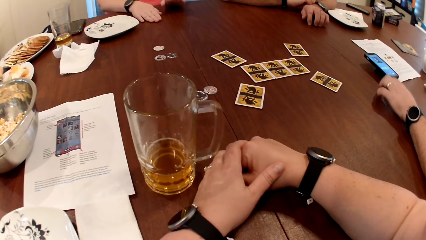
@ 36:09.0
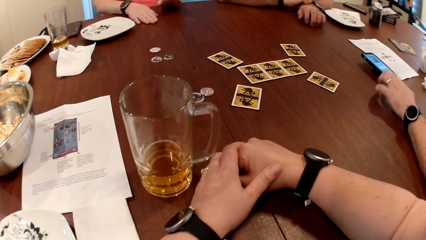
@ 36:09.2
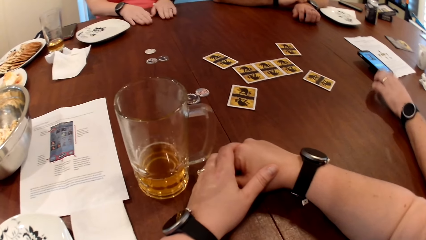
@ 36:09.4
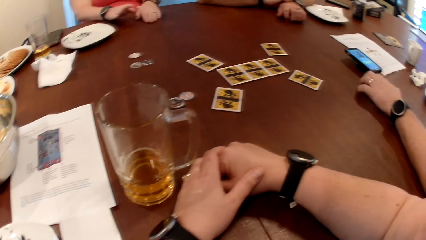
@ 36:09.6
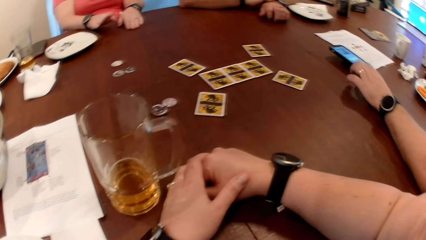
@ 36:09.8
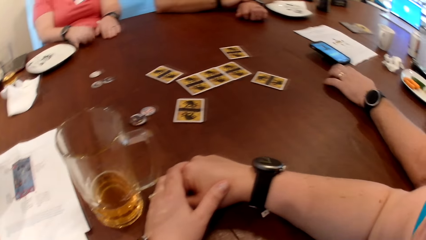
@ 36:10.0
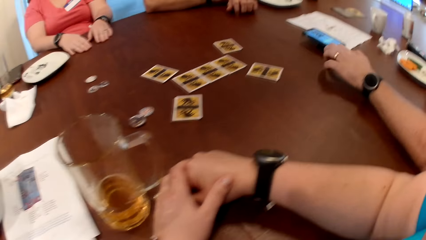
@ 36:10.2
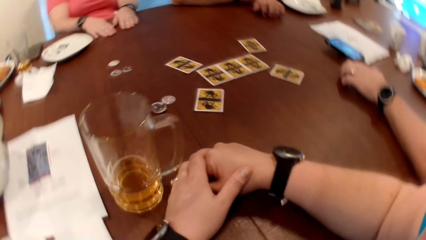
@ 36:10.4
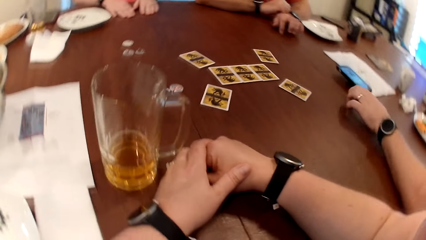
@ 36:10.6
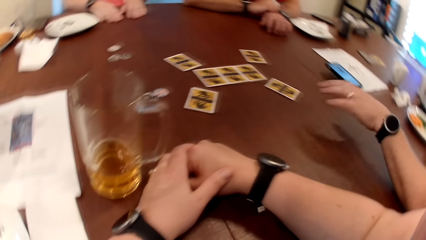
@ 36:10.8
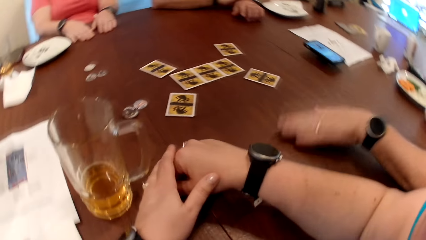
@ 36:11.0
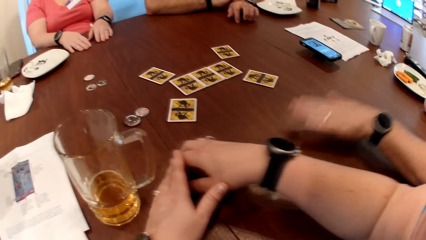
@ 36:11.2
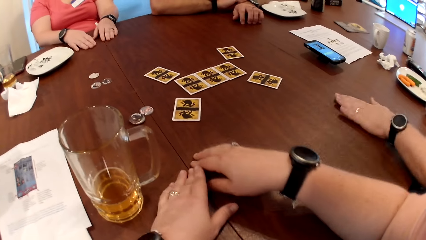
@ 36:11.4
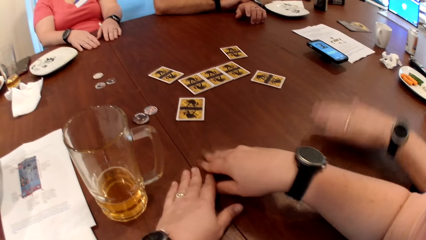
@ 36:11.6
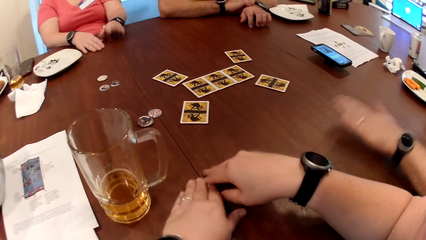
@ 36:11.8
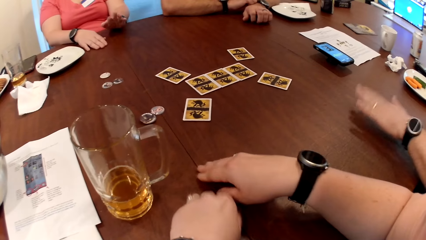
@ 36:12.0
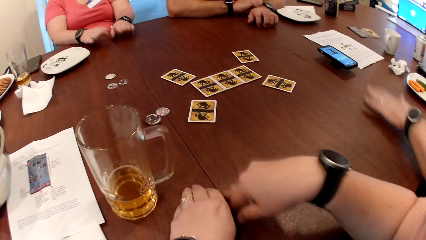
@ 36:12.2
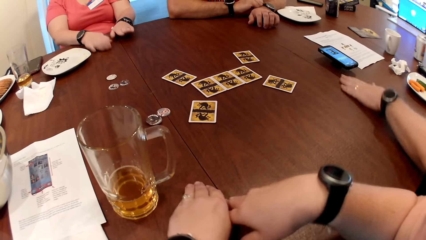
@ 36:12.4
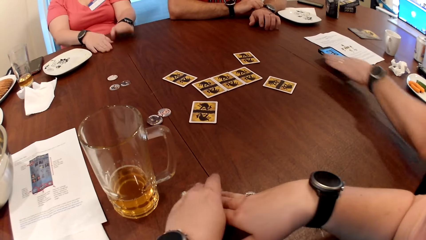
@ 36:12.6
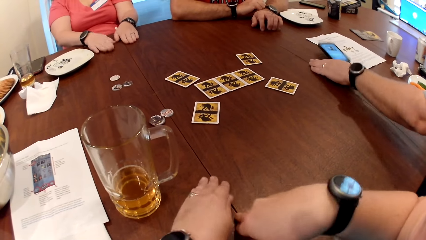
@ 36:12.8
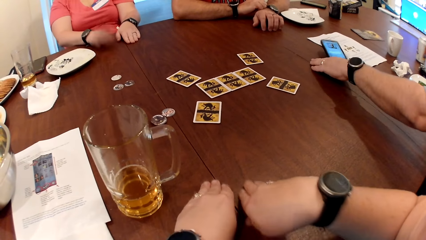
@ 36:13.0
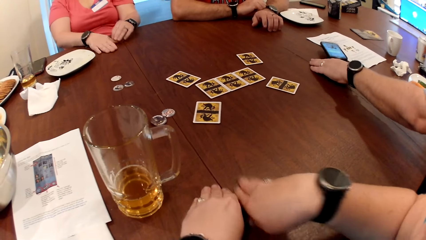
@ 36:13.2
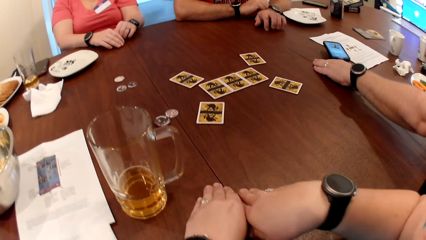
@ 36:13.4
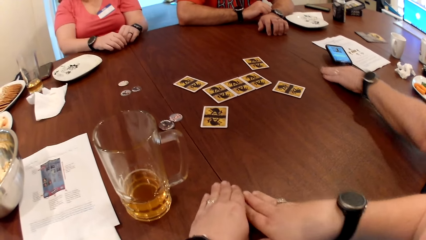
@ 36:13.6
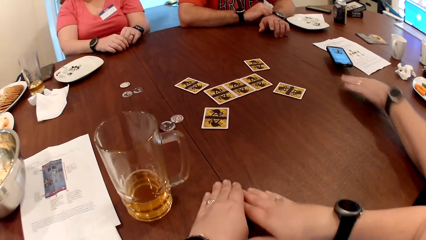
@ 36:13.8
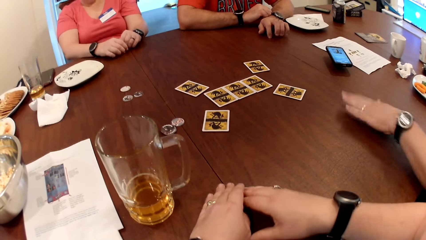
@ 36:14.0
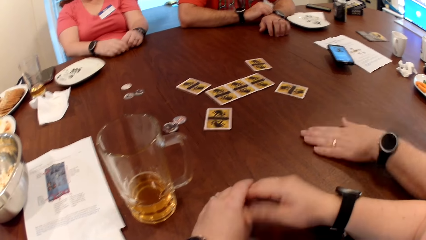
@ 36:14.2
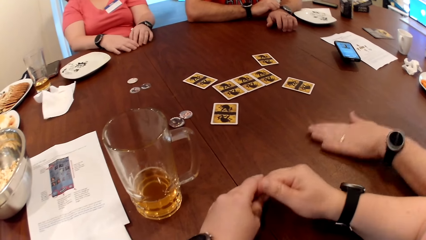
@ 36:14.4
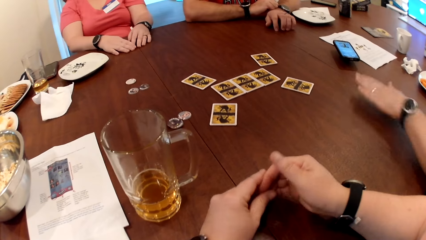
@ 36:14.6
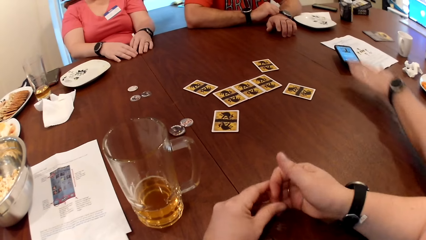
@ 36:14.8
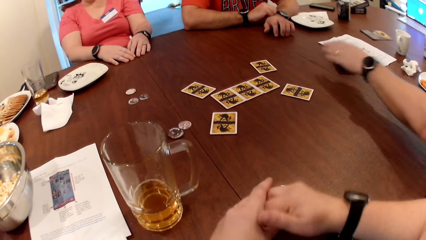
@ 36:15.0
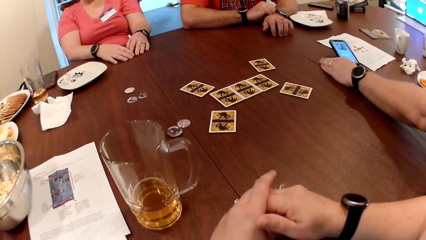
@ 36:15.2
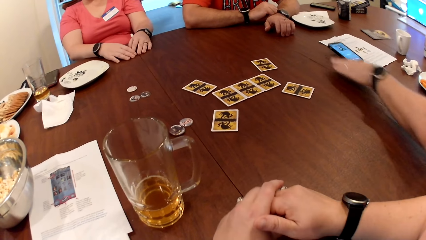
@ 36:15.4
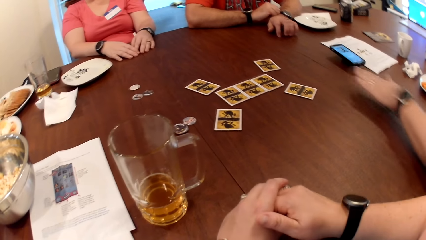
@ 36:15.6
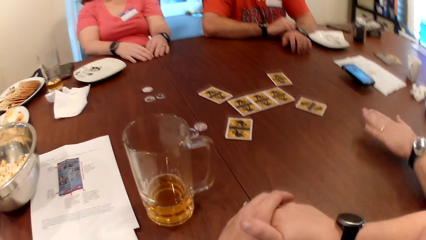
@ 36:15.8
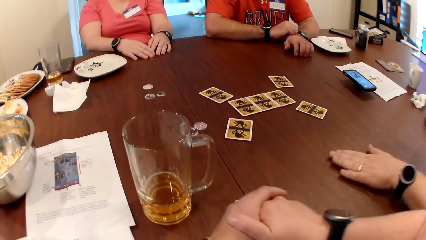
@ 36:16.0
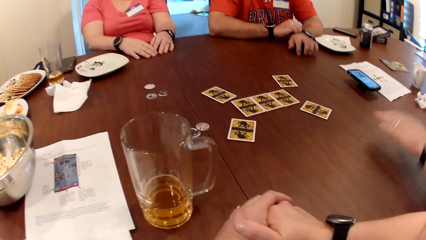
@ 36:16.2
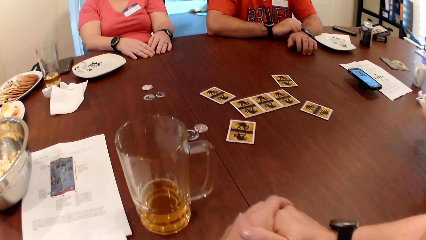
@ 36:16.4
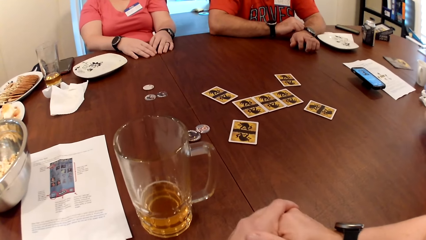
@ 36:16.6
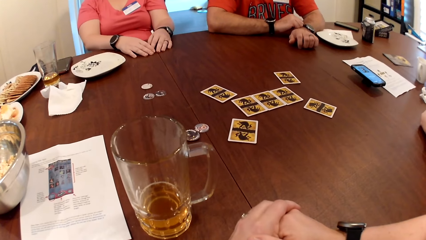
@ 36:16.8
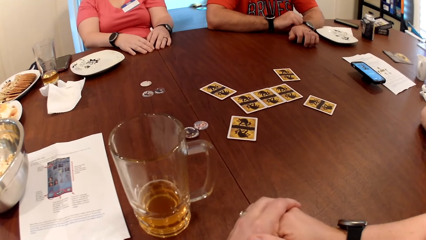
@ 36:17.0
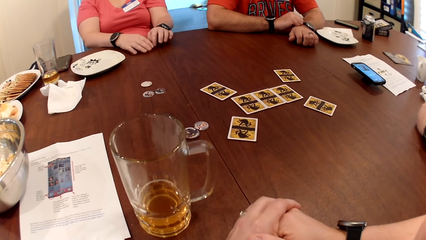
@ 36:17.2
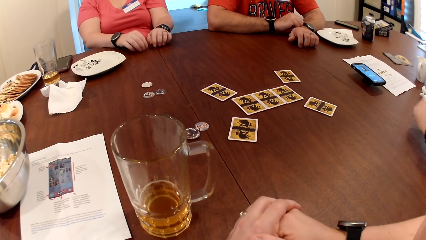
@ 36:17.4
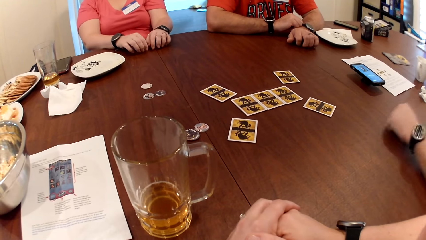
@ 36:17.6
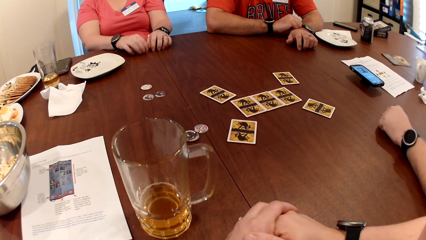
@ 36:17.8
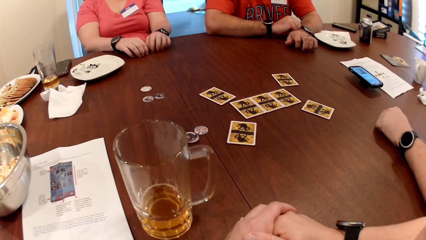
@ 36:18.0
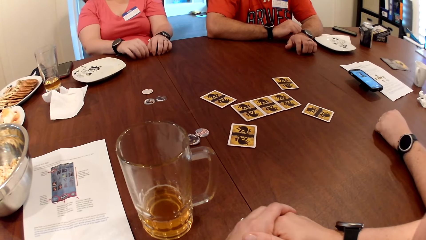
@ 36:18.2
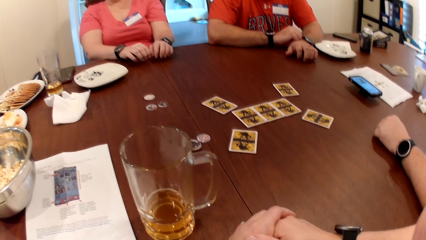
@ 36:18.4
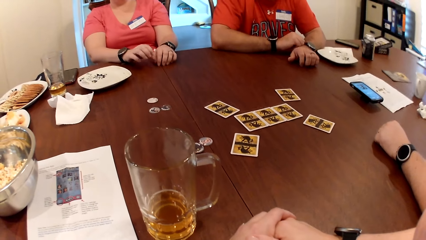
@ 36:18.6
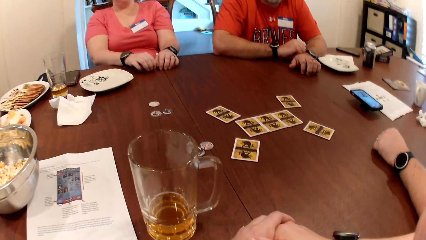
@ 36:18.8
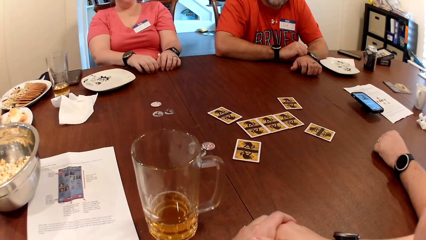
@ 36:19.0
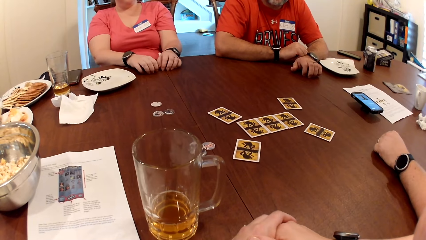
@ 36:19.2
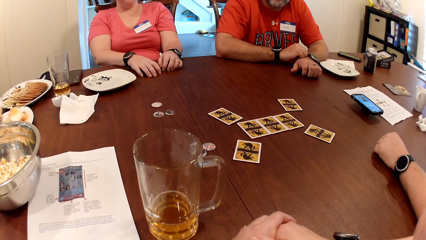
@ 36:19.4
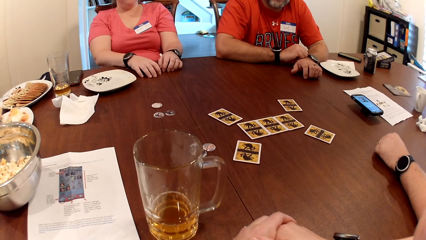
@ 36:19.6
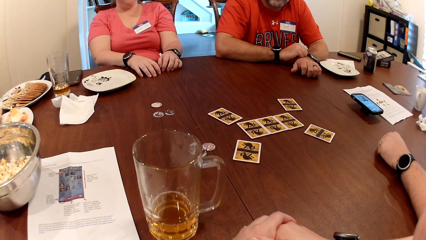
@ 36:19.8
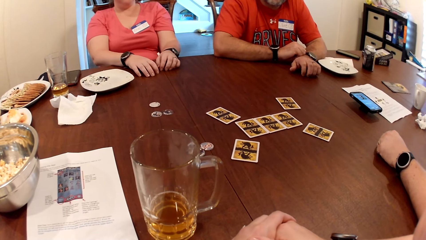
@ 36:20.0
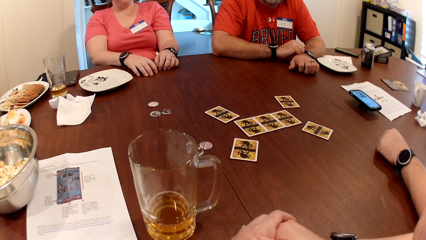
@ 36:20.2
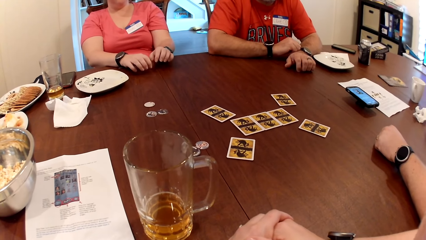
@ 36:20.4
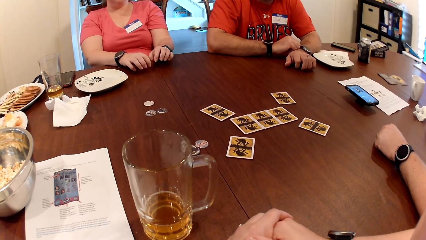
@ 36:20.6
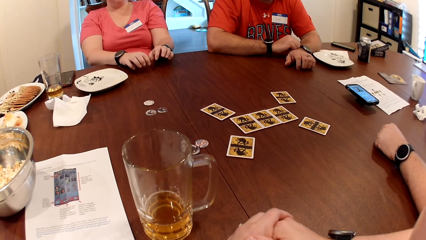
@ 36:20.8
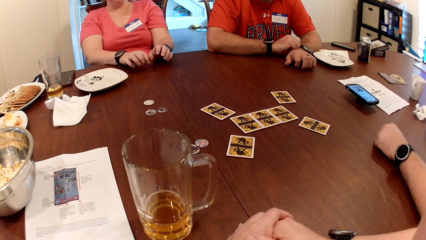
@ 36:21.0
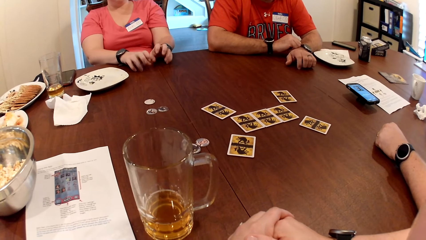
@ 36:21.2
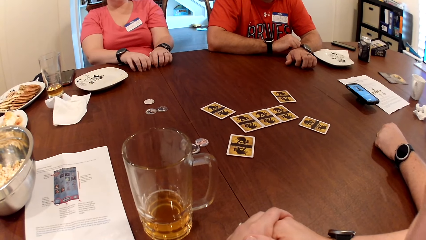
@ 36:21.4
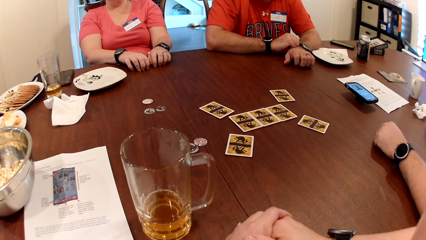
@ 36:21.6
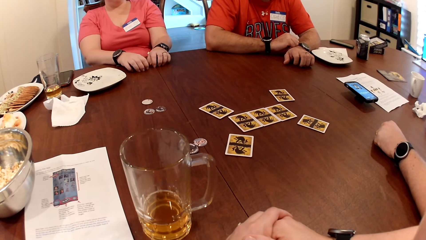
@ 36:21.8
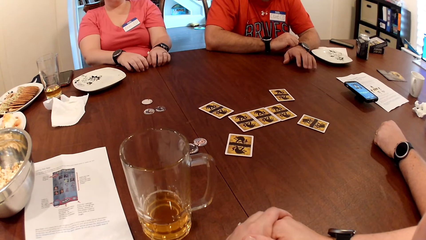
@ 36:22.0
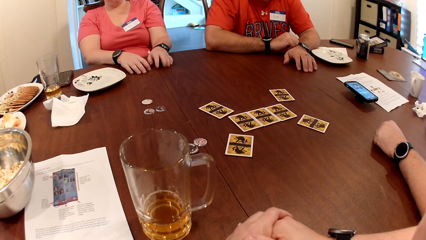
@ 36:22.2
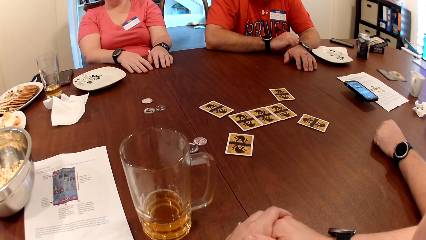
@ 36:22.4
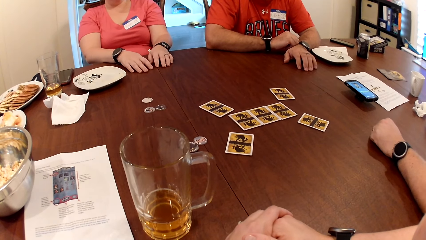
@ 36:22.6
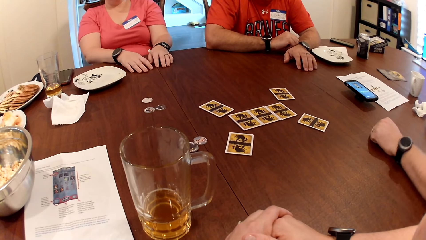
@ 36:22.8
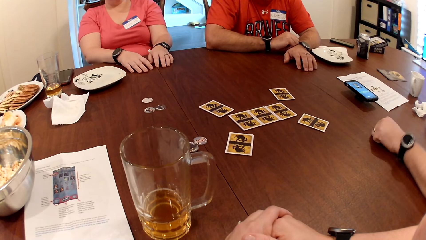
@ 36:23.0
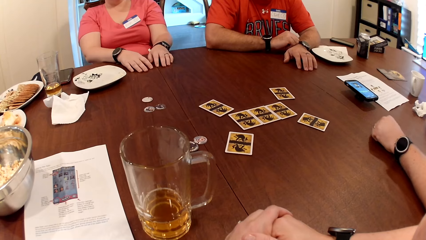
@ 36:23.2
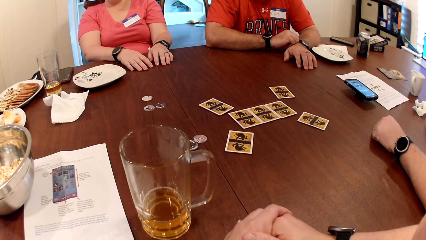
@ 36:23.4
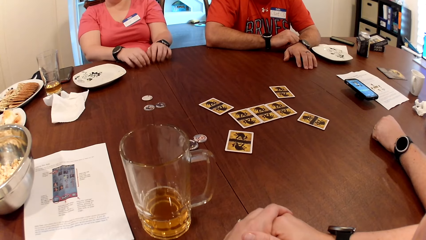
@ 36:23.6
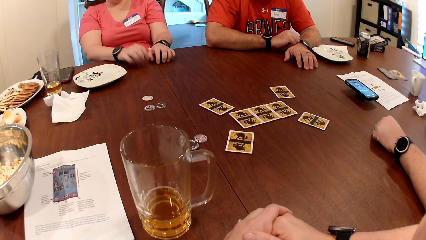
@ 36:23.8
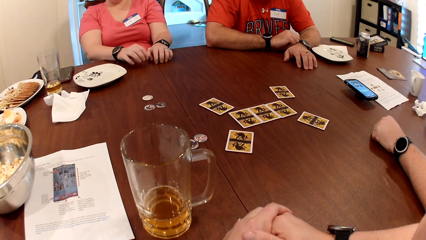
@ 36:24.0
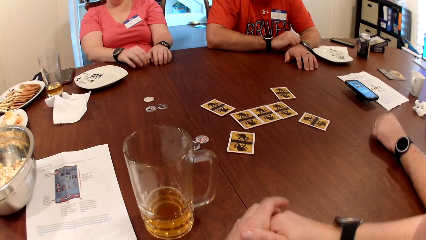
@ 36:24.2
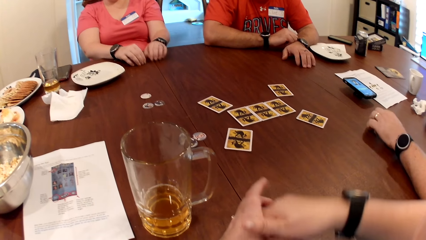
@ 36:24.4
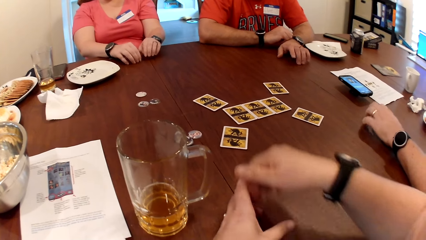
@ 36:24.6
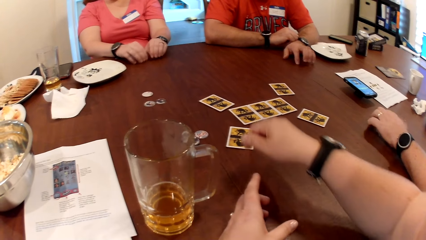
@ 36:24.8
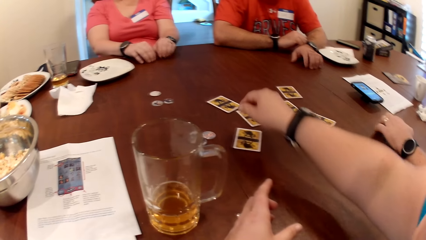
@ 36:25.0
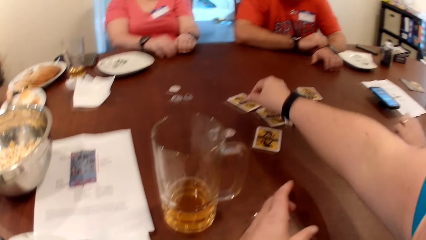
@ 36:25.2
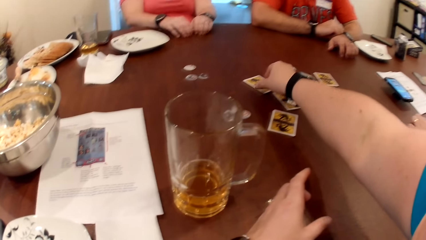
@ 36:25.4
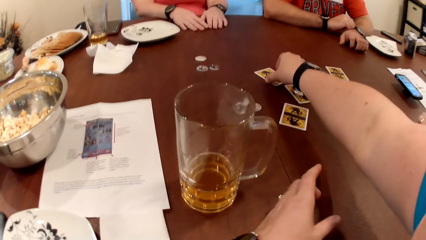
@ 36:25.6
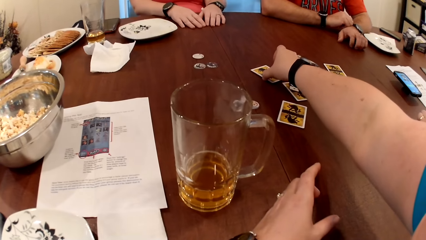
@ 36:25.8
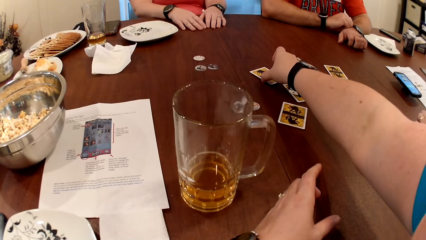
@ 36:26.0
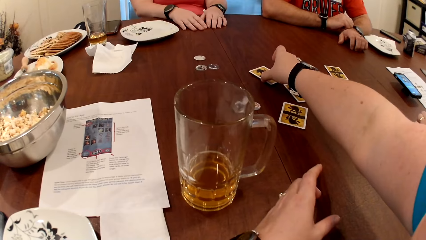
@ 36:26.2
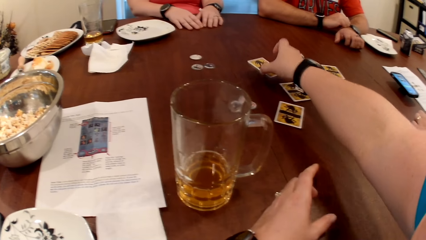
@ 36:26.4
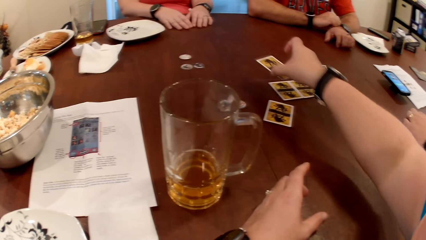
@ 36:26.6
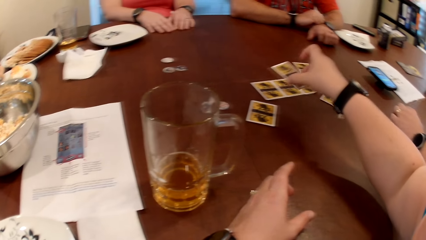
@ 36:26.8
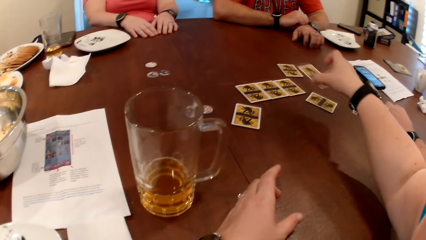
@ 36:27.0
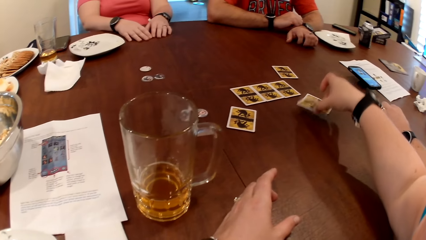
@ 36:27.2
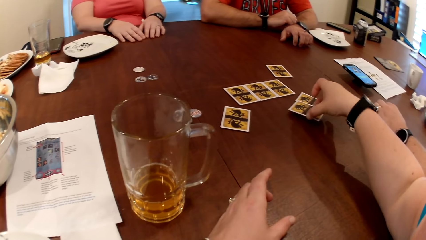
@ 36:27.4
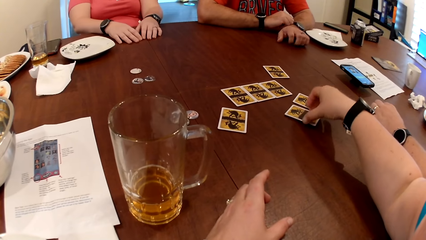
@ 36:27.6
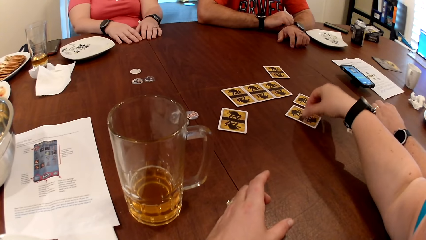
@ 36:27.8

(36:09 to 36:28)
A man moves his hand on the table. Another man touches a phone on the table with his left hand. The other man hits the table with his left hand. A woman hits the table with both hands. The other man places his left hand on the table. The woman hits the table with her right hand. The woman hits the table with both hands. The camera wearer moves the cards on the table. She takes a card from the table with her left hand.
